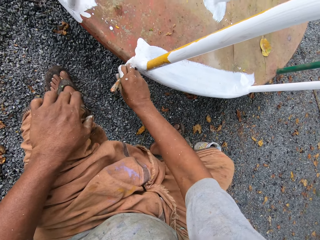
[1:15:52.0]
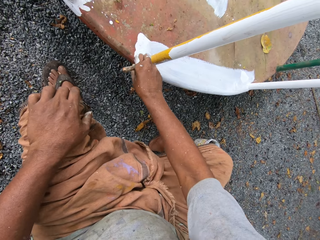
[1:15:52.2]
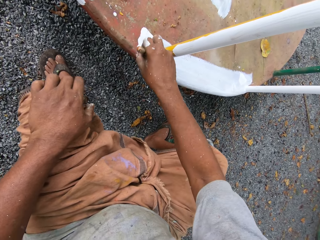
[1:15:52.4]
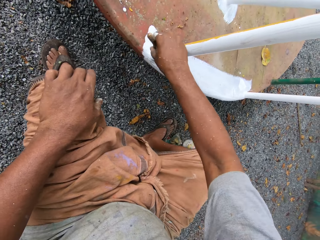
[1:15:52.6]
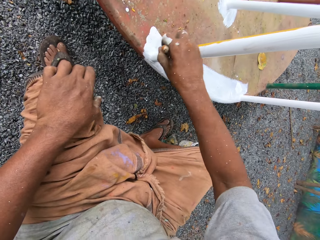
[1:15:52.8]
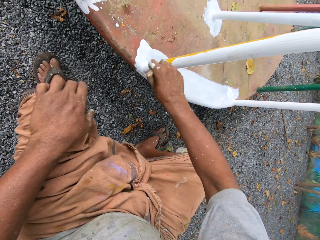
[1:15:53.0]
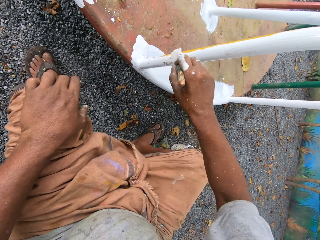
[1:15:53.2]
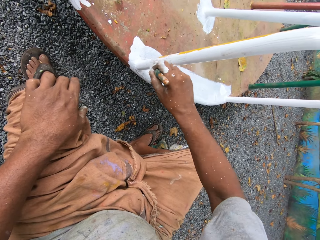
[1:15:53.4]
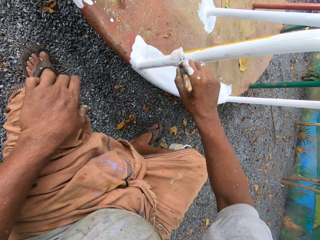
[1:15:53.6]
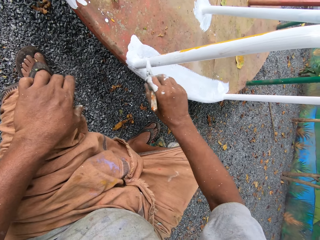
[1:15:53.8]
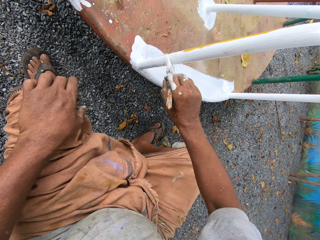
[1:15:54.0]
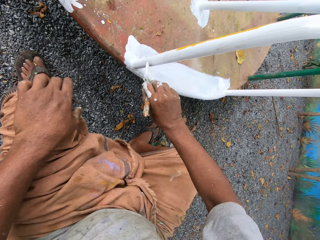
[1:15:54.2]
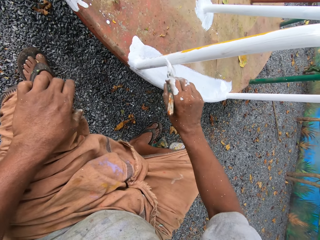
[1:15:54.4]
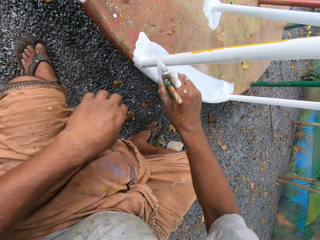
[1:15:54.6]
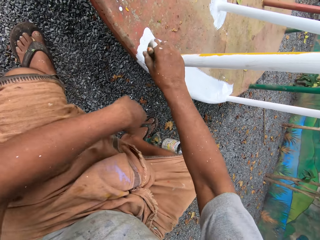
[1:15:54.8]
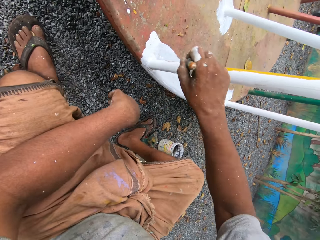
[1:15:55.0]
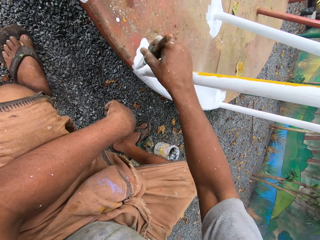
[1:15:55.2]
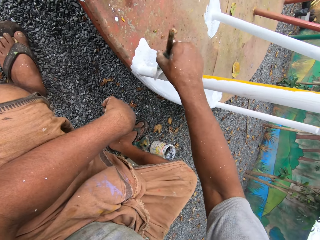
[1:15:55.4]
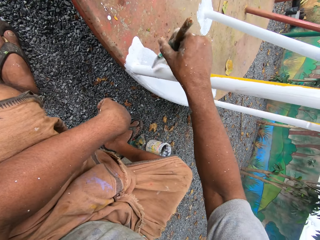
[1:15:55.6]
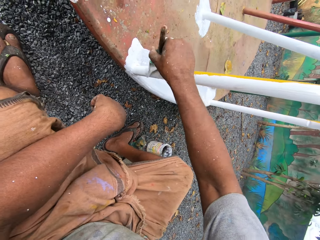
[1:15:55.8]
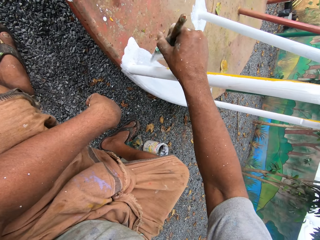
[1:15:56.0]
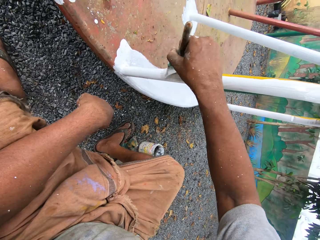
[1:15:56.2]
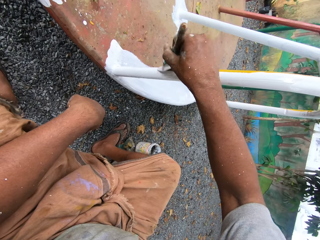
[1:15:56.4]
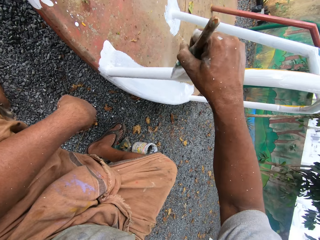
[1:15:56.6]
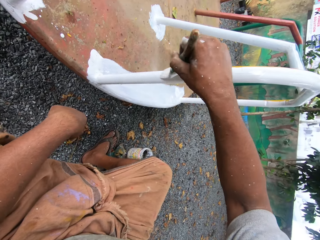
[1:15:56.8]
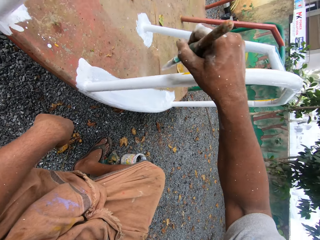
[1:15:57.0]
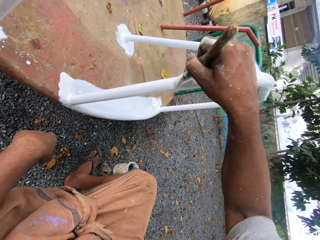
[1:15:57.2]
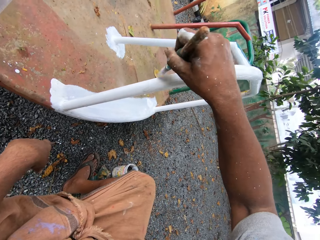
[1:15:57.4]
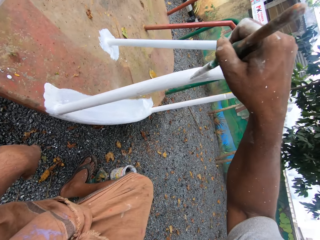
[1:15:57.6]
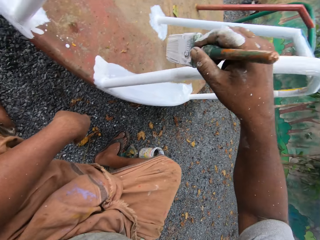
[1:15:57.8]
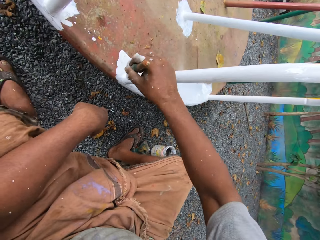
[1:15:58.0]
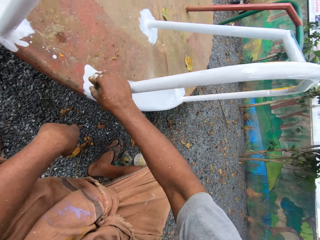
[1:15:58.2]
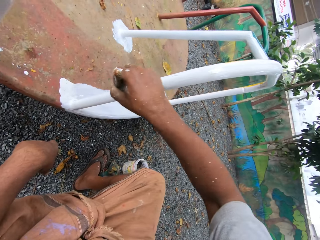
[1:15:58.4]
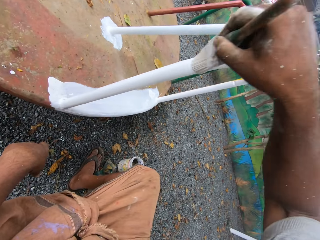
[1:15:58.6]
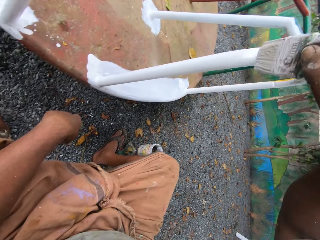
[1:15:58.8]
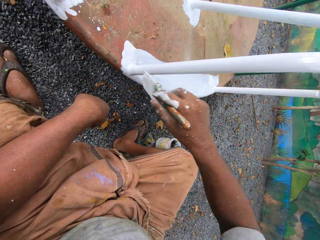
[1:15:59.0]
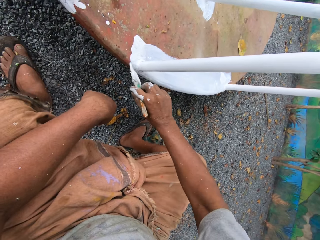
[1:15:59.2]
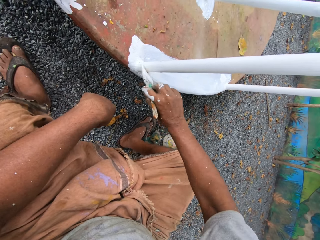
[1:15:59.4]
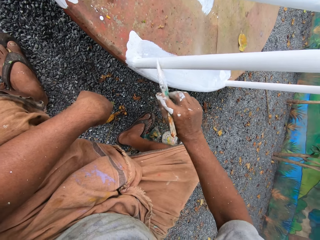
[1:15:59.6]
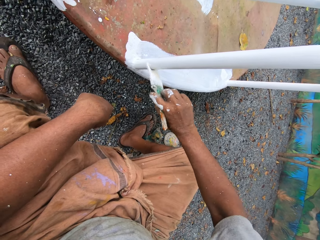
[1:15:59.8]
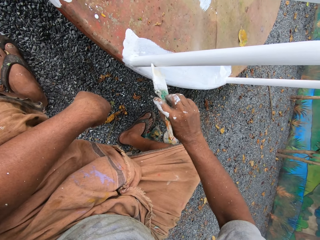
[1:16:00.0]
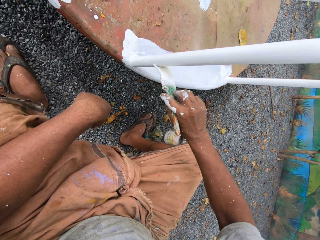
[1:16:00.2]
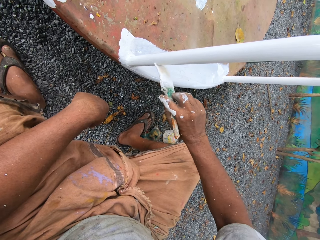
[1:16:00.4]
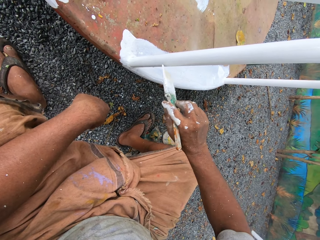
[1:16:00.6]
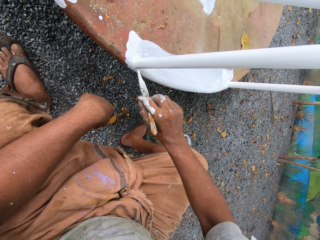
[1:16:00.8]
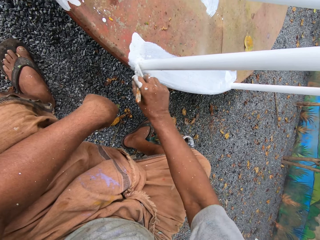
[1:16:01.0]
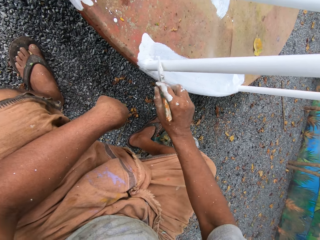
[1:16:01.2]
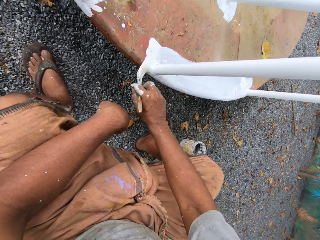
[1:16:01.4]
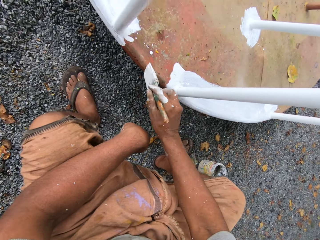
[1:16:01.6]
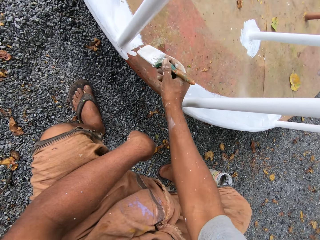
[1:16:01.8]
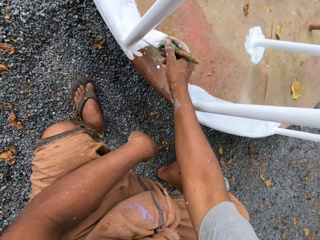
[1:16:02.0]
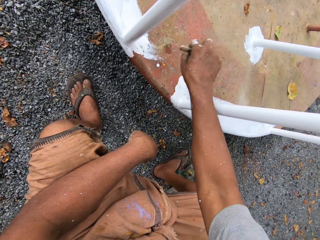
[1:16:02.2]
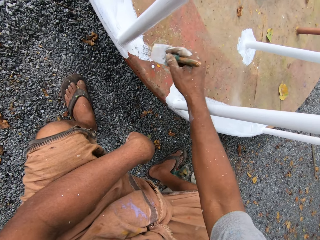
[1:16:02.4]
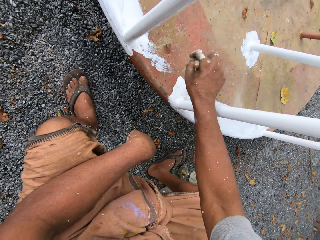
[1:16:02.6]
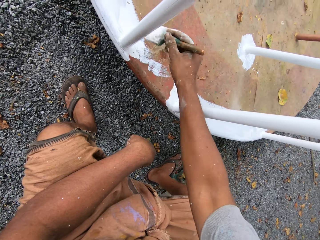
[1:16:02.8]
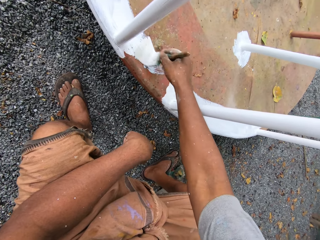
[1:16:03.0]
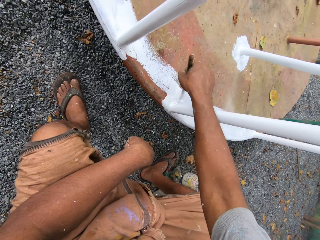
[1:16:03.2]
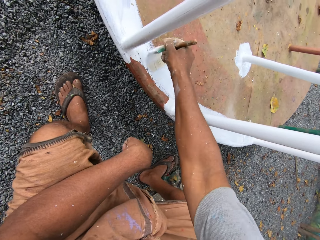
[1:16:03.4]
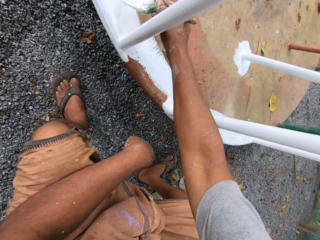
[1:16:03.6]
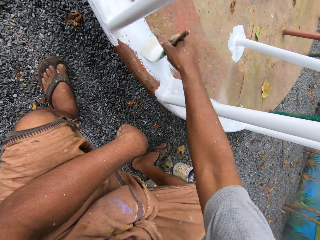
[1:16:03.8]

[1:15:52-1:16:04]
The camera wearer rests his hand on the knee.

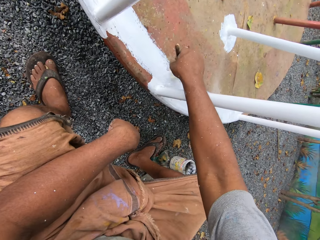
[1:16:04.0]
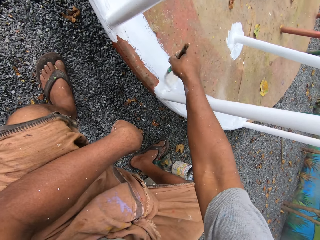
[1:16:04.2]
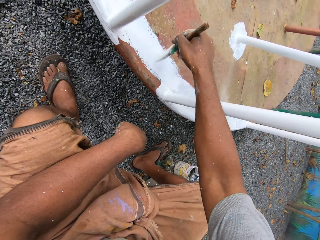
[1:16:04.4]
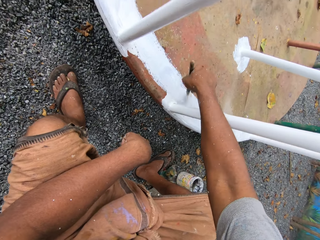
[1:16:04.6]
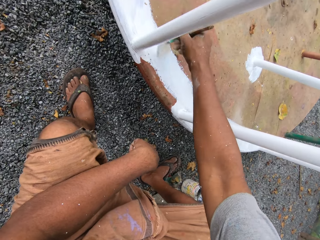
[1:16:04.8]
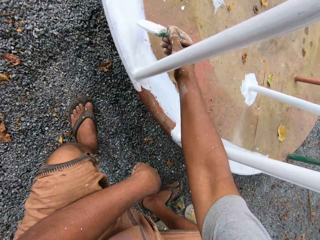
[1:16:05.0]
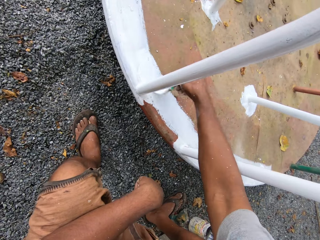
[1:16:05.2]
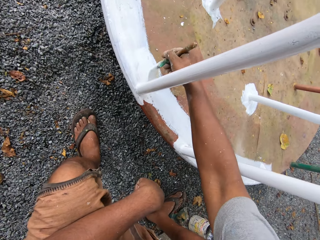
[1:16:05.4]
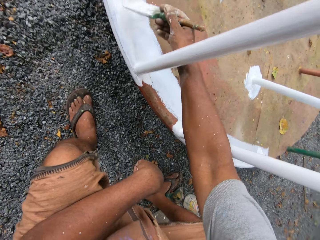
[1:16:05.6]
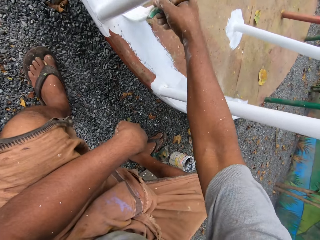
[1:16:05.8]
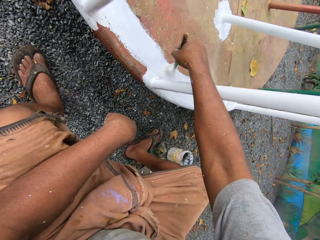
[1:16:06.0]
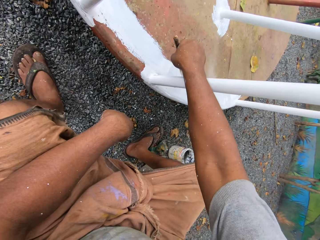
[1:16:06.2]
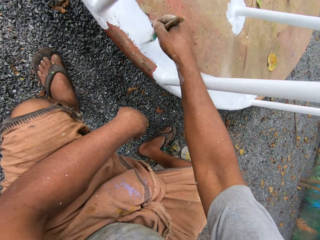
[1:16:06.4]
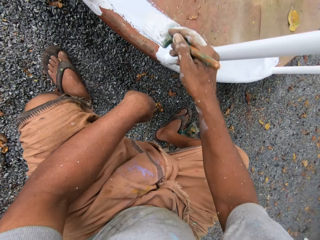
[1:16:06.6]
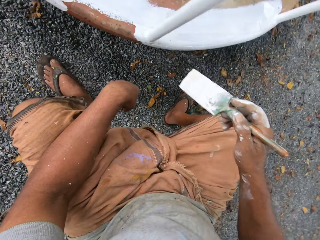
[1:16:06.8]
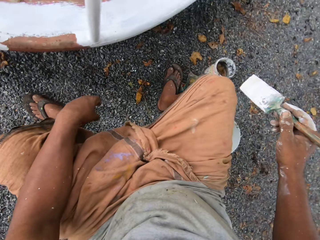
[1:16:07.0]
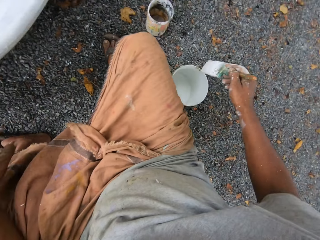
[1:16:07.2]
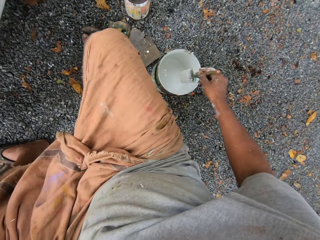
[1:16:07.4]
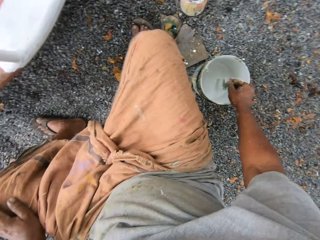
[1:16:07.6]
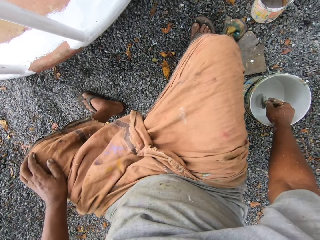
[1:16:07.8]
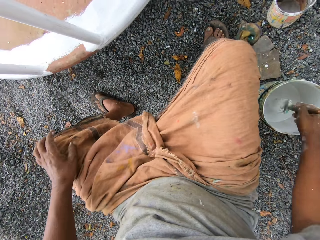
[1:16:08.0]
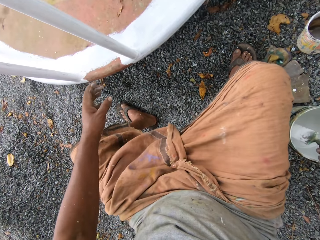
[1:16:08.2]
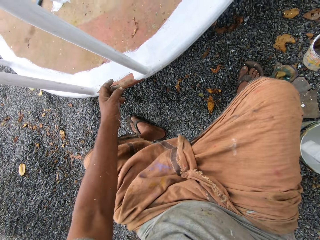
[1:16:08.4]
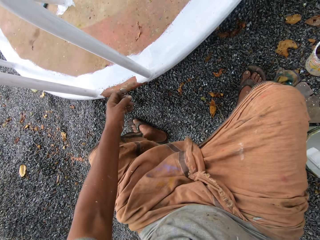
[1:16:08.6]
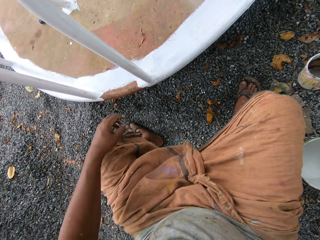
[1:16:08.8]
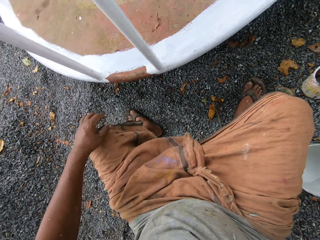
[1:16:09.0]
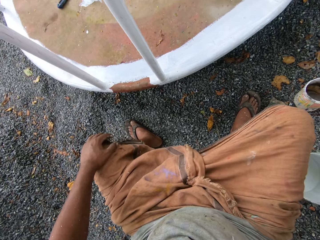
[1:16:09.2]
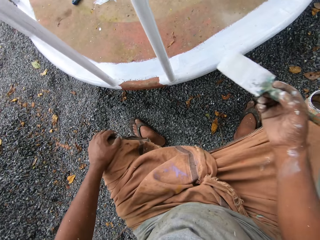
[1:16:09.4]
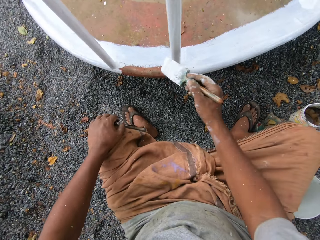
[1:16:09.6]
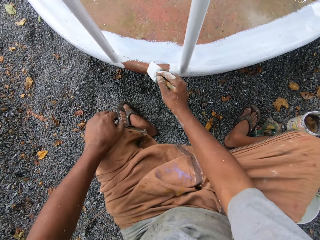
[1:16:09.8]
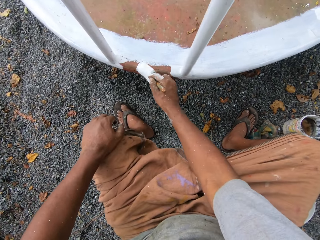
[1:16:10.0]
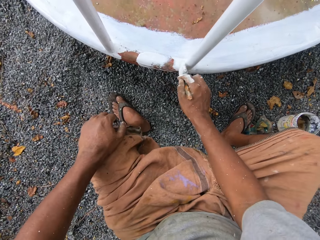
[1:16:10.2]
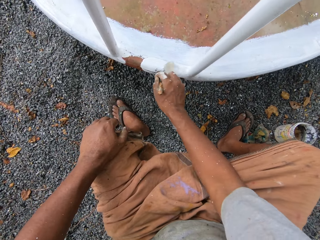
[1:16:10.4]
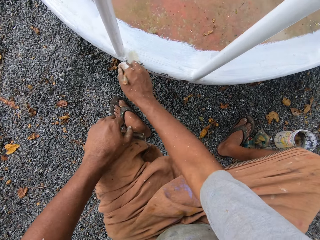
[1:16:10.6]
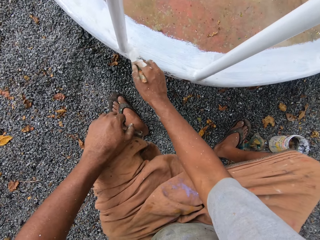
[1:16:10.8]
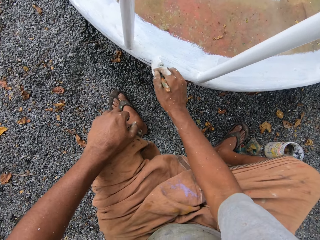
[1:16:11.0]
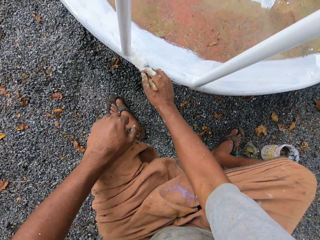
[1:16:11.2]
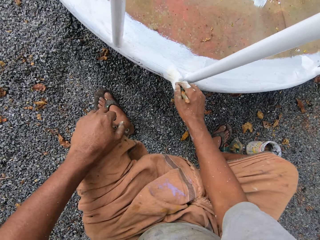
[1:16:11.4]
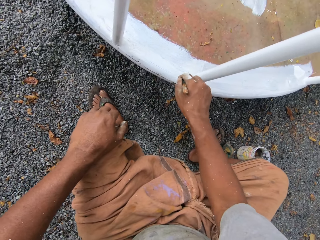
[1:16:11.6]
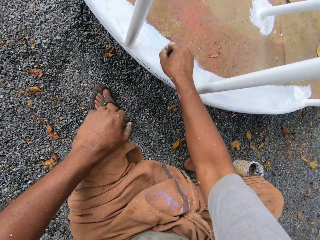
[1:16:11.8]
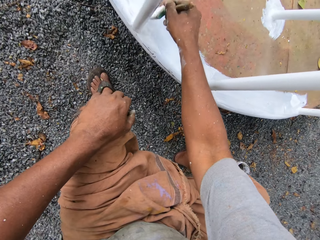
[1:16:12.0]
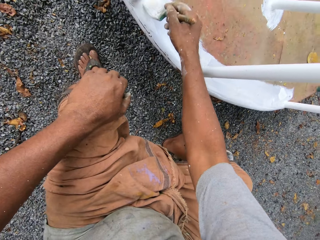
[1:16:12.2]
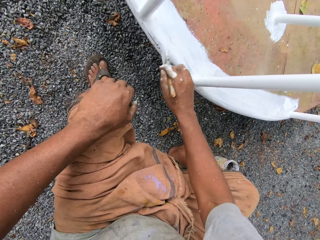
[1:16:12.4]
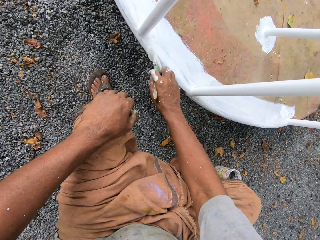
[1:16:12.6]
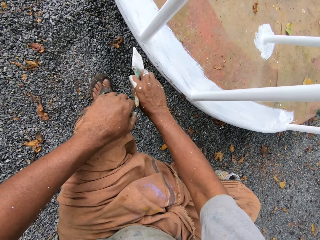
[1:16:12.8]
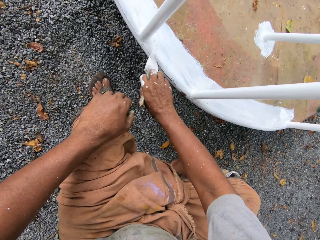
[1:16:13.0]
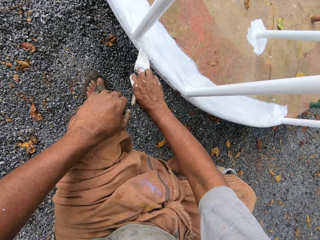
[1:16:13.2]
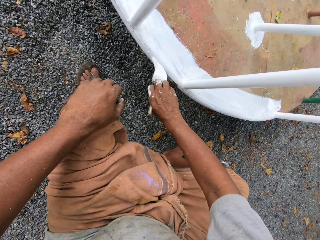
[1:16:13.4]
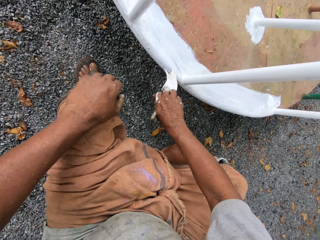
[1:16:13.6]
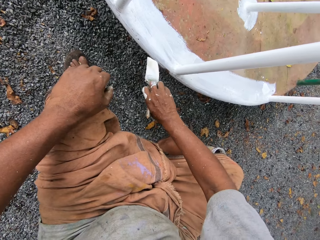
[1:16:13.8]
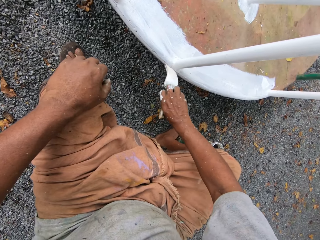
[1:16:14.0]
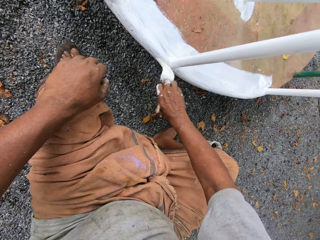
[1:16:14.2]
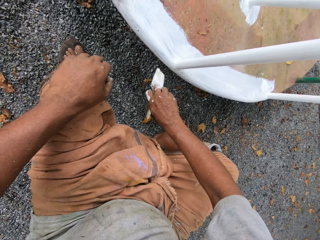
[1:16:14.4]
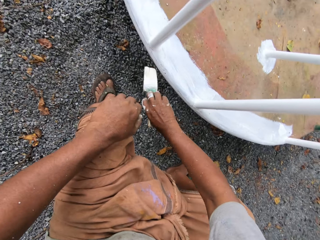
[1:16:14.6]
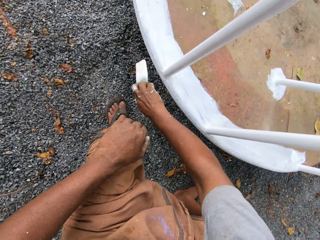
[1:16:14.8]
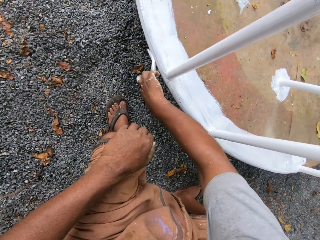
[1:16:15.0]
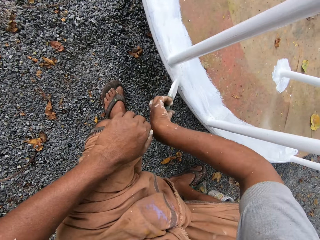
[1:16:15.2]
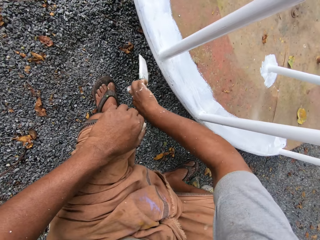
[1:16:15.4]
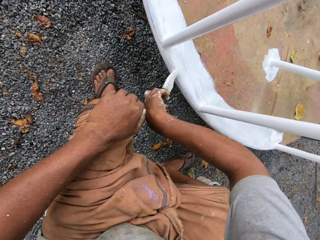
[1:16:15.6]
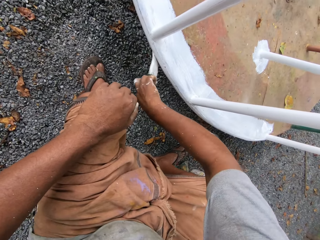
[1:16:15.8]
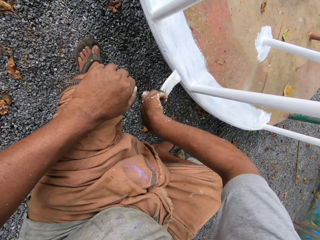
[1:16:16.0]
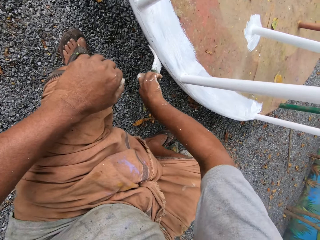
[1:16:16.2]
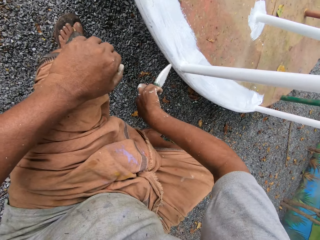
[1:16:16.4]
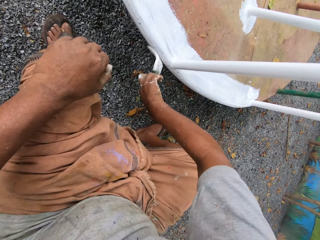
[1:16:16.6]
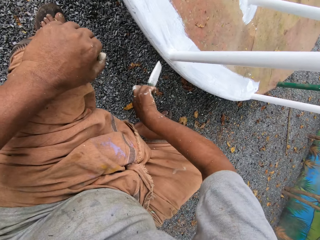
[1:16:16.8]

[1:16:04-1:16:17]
The camera wearer dips the paintbrush into the paint can on the ground. He touches his knee. He removes his hand from the knee. He touches his knee. He paints the roundabout with the paintbrush.
